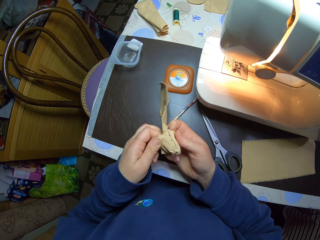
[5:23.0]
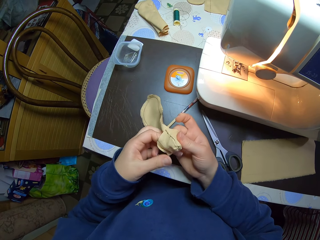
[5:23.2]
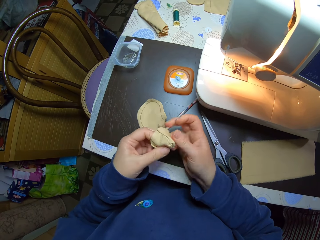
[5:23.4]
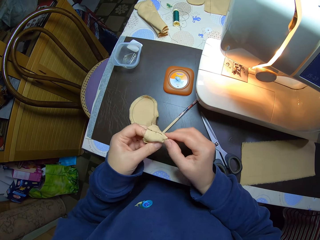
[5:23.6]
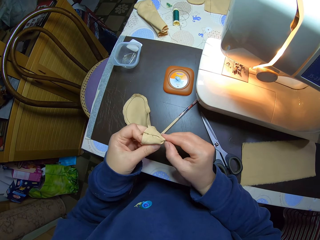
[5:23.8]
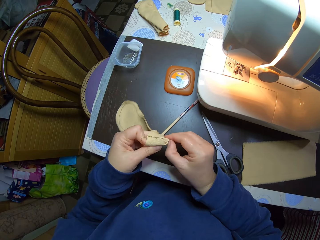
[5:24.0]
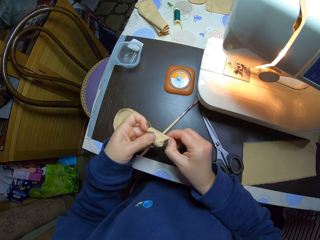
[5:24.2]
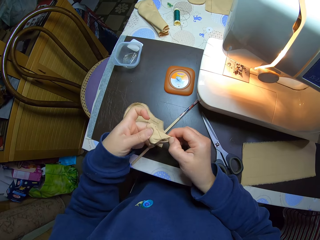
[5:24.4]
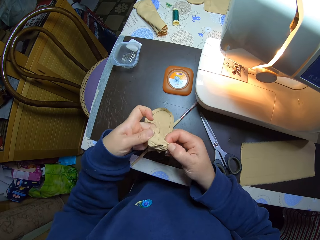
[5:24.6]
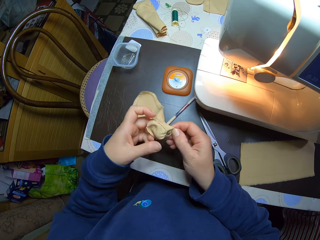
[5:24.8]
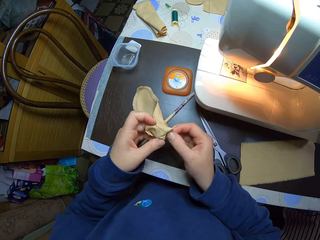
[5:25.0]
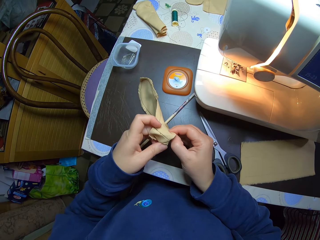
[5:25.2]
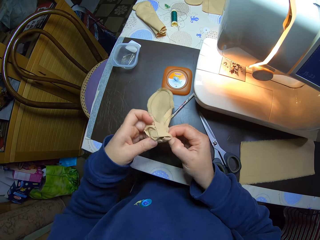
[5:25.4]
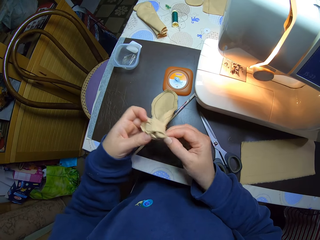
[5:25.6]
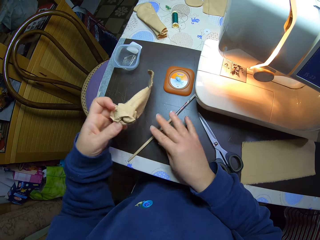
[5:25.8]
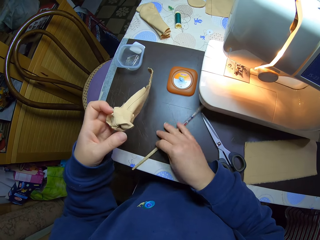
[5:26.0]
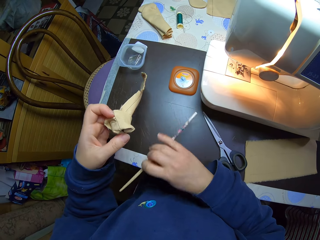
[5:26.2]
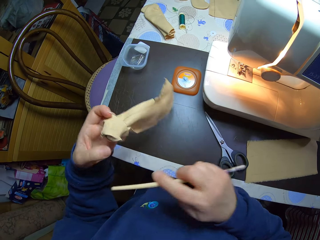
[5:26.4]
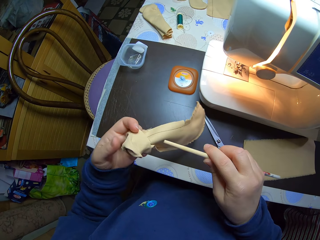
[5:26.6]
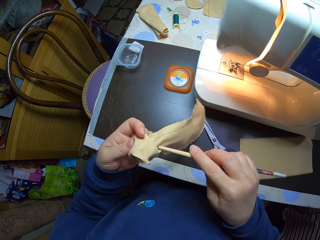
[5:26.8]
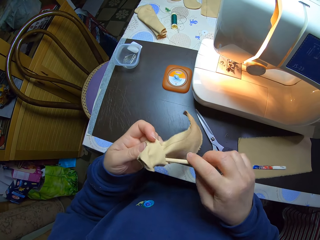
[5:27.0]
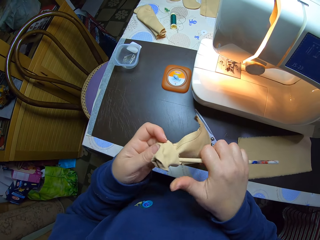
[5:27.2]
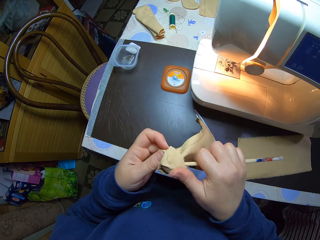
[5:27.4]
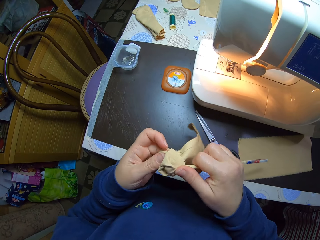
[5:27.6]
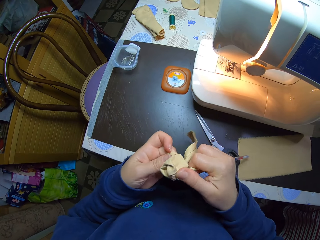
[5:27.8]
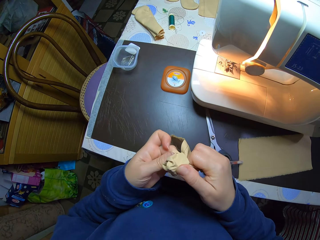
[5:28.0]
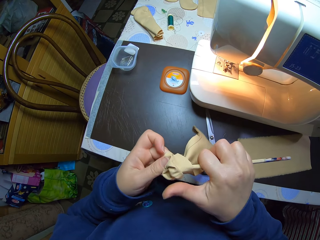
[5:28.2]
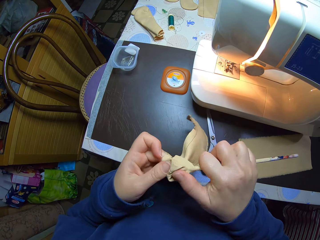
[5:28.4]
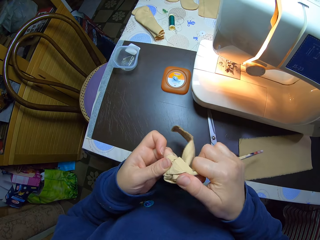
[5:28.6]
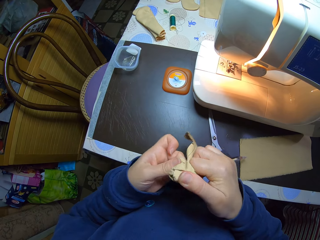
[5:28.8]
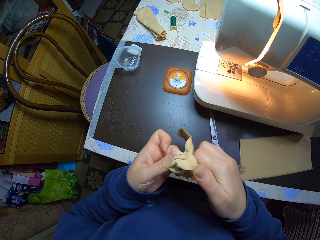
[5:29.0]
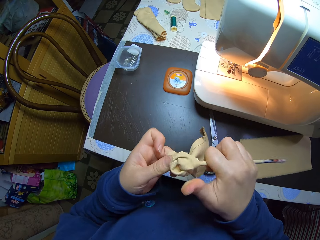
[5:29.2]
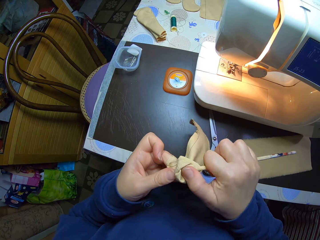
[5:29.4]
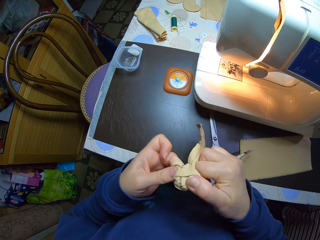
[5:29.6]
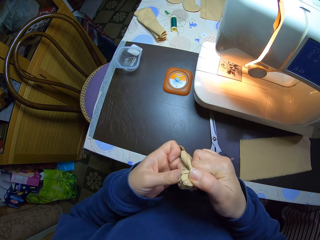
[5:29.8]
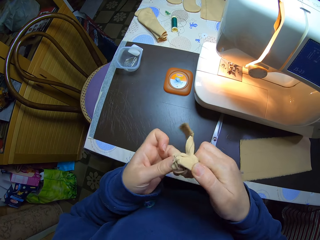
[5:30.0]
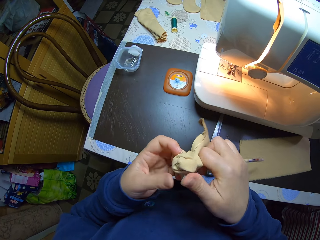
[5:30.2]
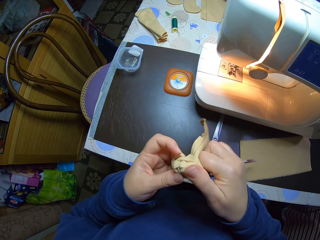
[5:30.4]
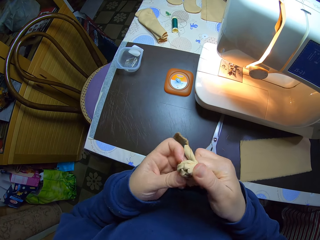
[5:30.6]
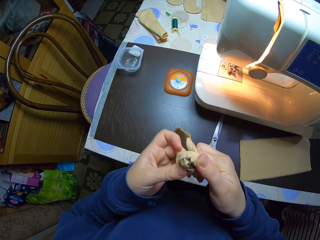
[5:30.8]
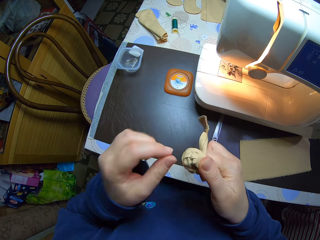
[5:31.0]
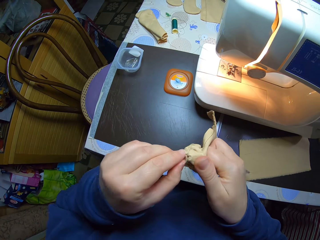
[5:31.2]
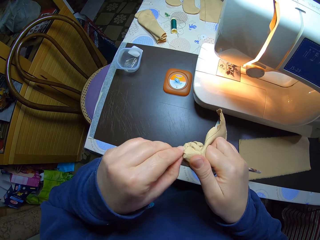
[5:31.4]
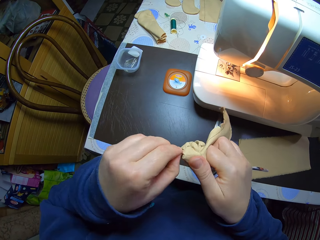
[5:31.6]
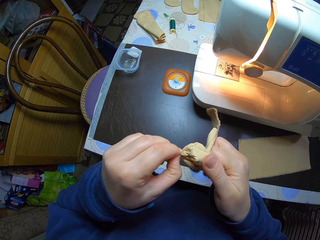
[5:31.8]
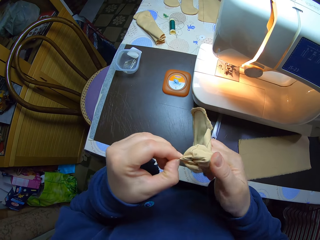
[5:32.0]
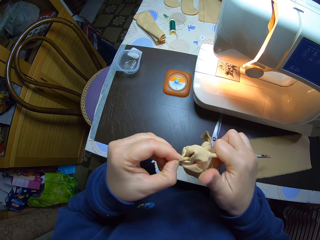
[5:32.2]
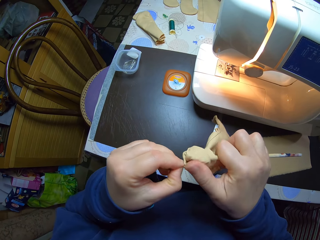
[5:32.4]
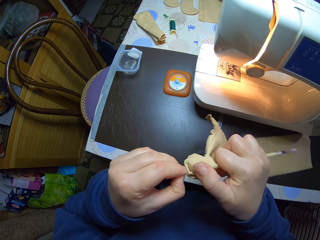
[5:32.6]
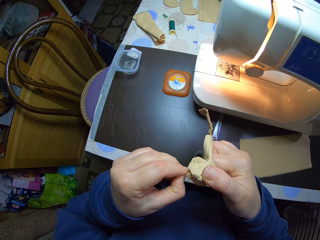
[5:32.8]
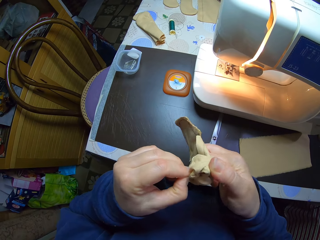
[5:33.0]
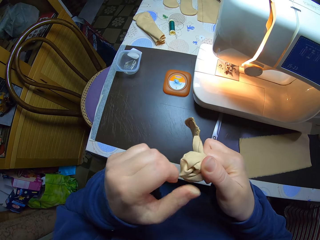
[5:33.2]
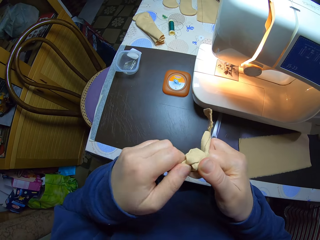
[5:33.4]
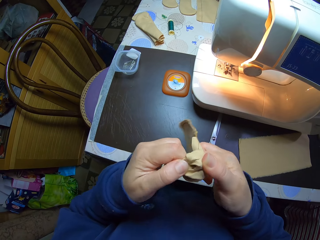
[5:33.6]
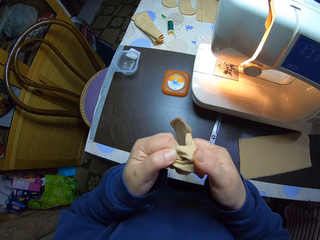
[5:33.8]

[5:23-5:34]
The camera wearer picks up a pencil from the table with her right hand. She turns the material inside out with the pencil in her right hand.

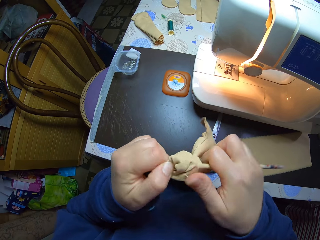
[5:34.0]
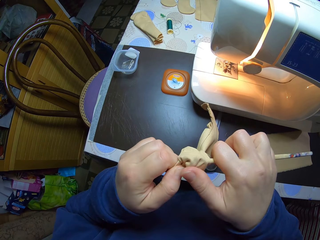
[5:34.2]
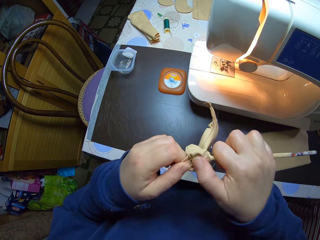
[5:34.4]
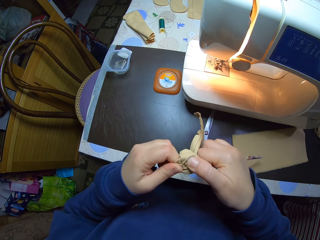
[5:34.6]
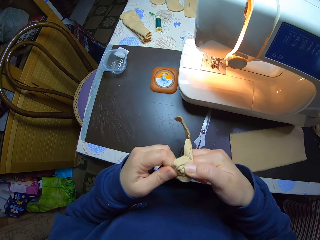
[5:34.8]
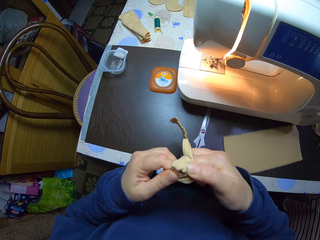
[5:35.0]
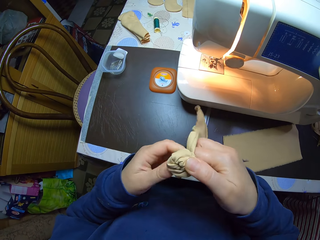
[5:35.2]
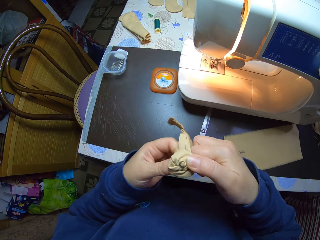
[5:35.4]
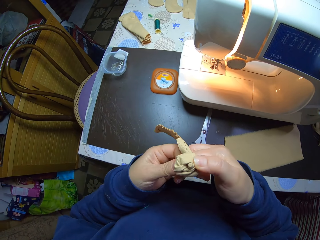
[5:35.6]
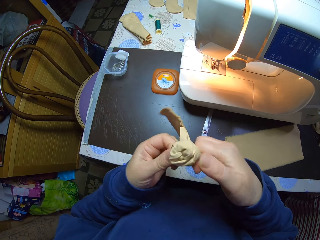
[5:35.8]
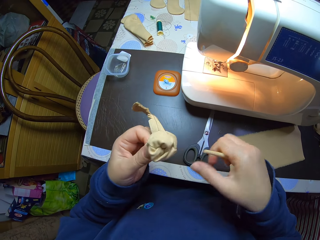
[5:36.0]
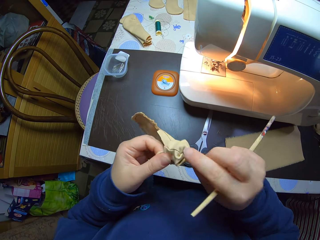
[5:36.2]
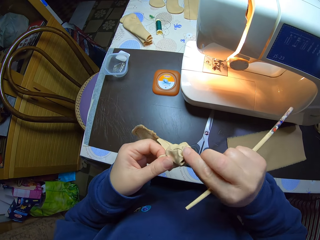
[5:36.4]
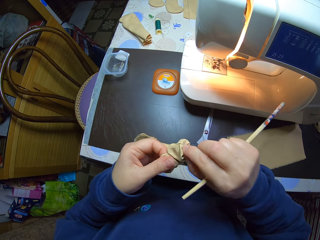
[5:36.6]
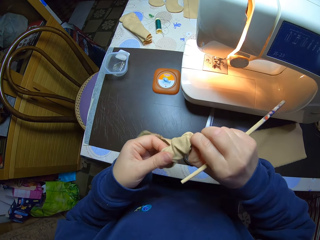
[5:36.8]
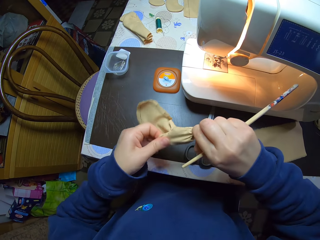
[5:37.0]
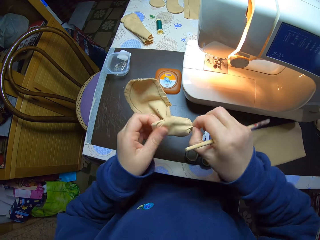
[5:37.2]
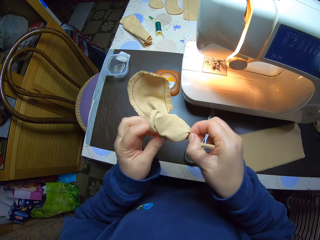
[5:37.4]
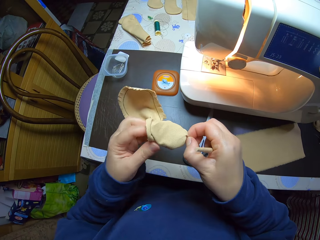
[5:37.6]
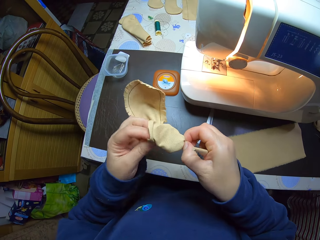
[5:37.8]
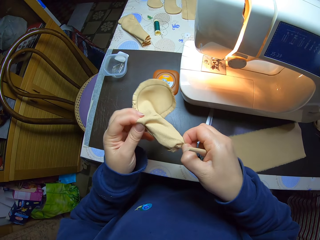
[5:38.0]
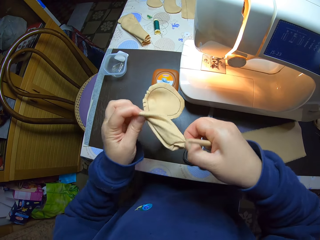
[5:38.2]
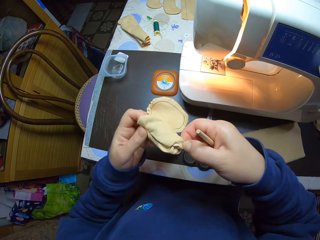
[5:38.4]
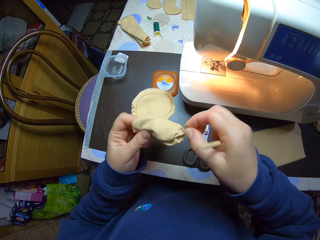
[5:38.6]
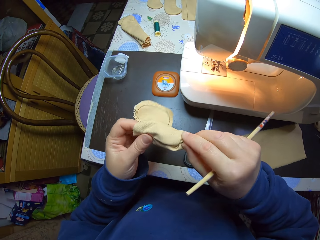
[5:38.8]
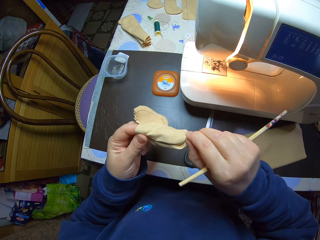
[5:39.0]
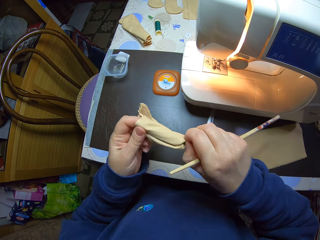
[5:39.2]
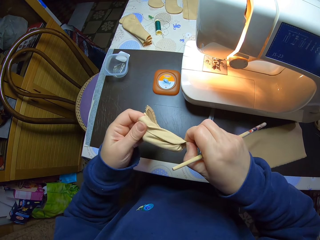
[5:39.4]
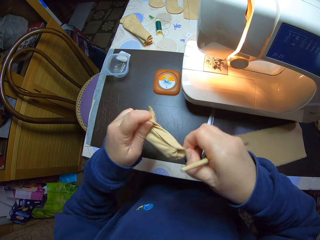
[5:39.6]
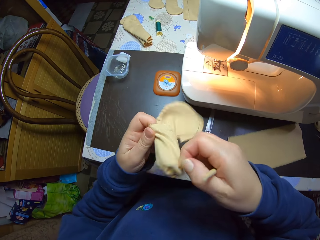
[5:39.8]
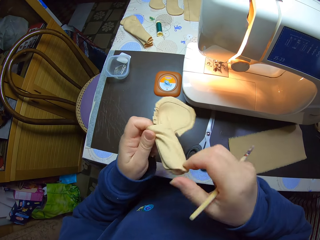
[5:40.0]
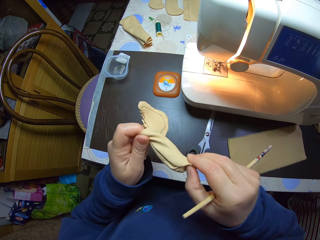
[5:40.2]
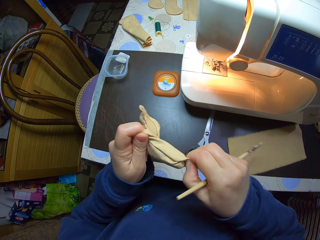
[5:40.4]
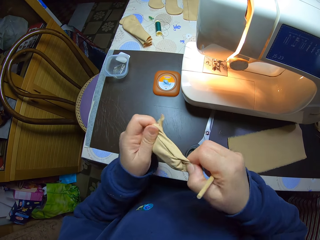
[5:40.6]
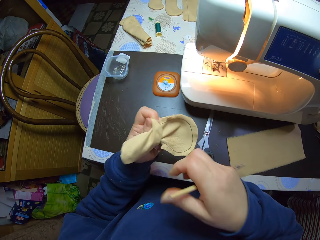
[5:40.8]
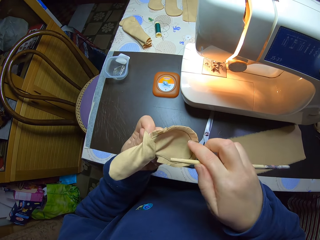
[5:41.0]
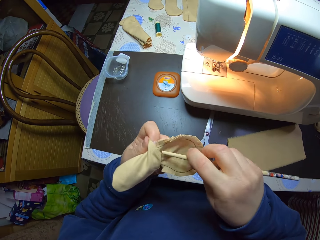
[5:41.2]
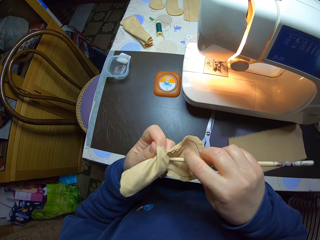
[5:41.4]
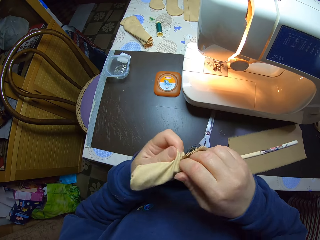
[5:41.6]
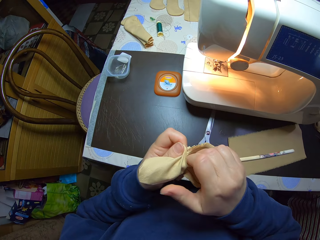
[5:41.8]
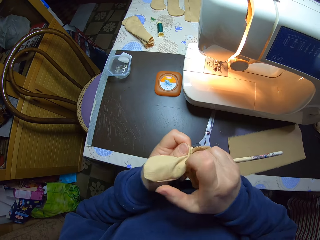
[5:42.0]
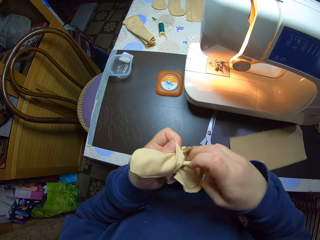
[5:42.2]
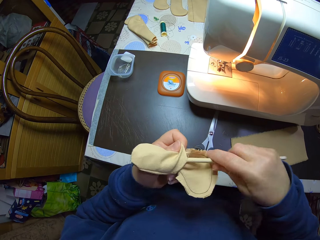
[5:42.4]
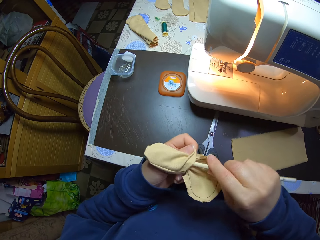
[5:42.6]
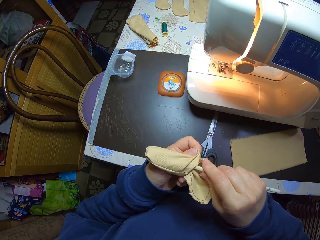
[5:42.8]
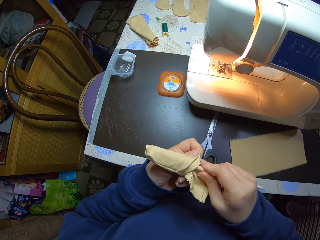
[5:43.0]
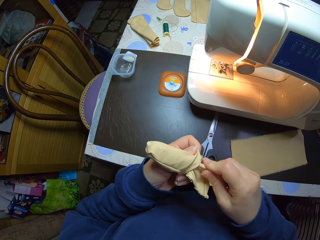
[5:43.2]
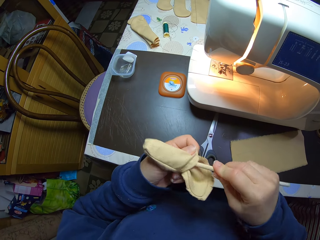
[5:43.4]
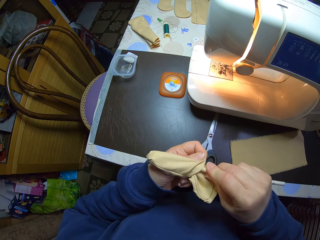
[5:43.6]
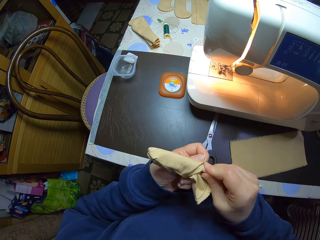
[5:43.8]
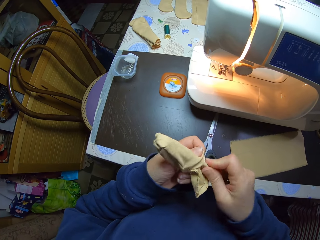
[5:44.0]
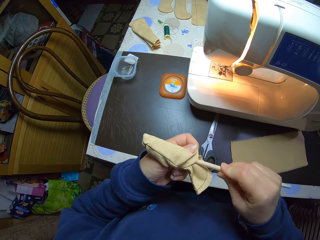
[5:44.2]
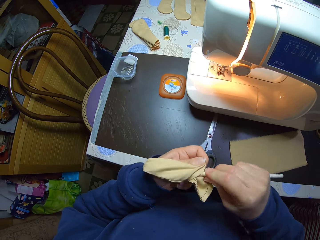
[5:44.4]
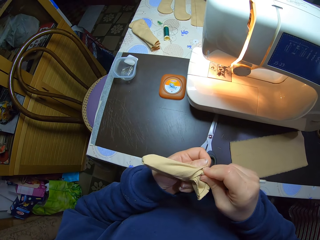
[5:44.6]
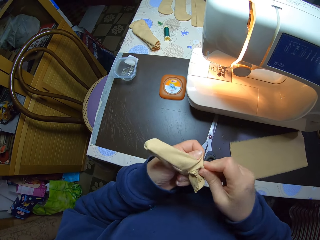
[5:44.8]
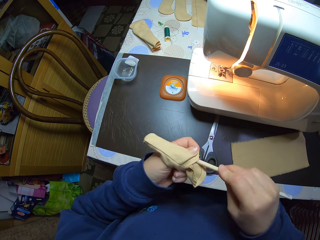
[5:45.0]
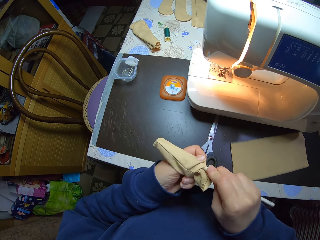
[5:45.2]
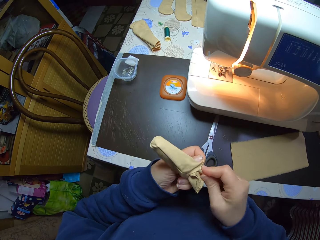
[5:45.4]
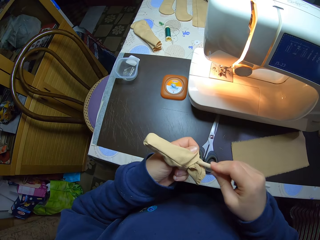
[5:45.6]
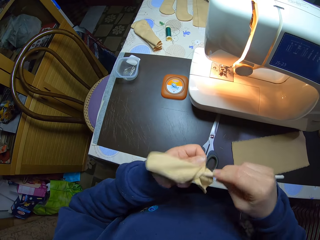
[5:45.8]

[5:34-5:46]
The camera wearer turns the material inside out with both hands. She pulls the pencil bag from inside. She turns the material inside out with the pencil in her right hand.
